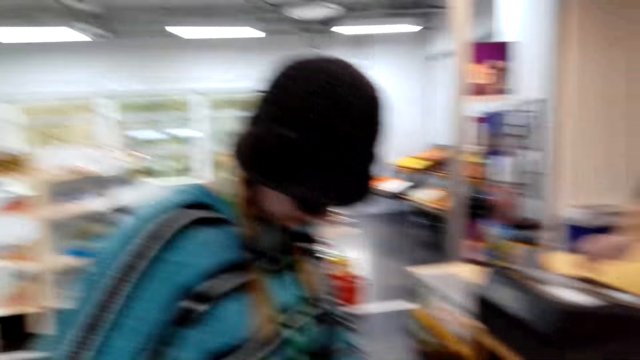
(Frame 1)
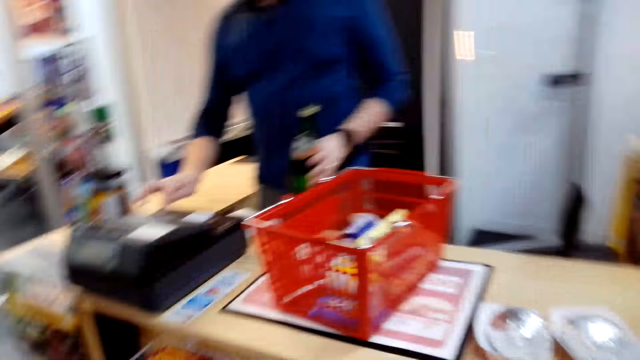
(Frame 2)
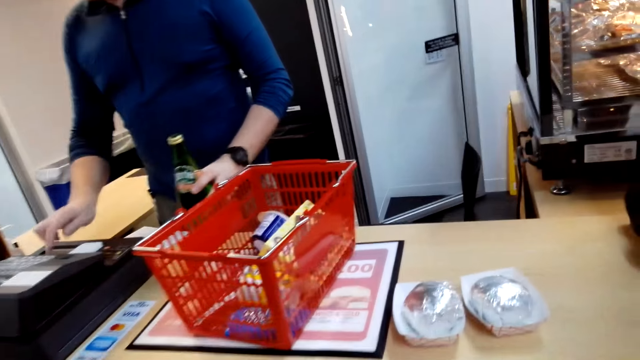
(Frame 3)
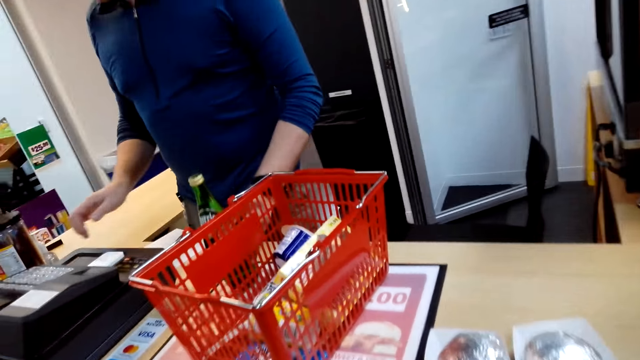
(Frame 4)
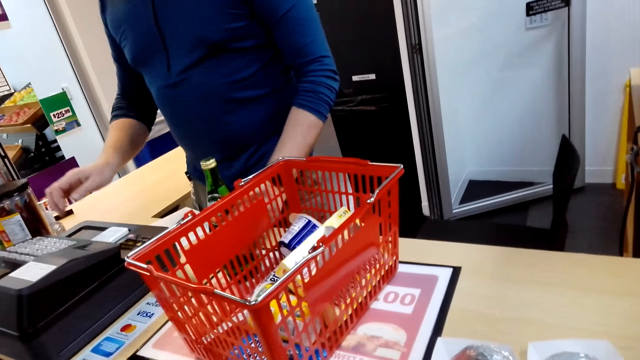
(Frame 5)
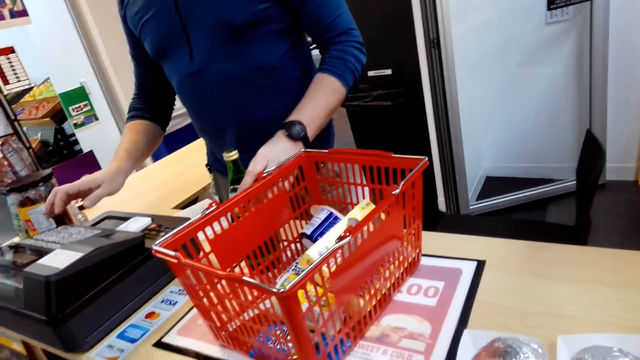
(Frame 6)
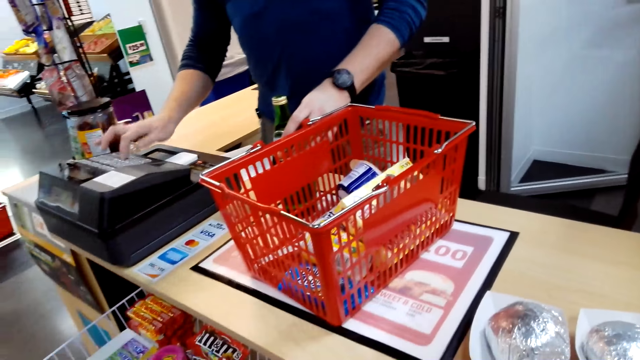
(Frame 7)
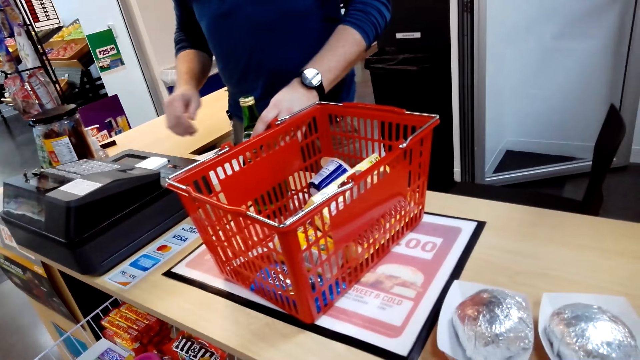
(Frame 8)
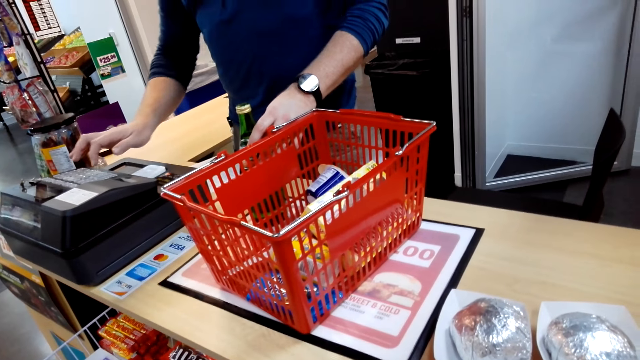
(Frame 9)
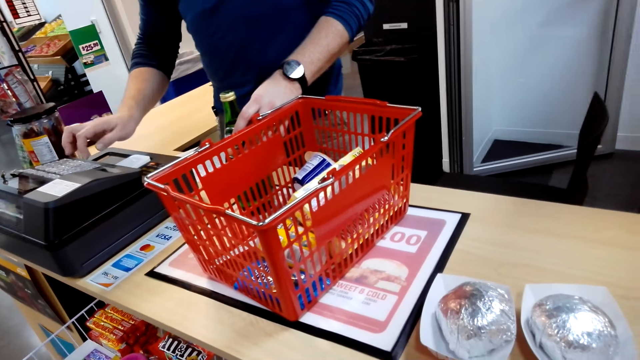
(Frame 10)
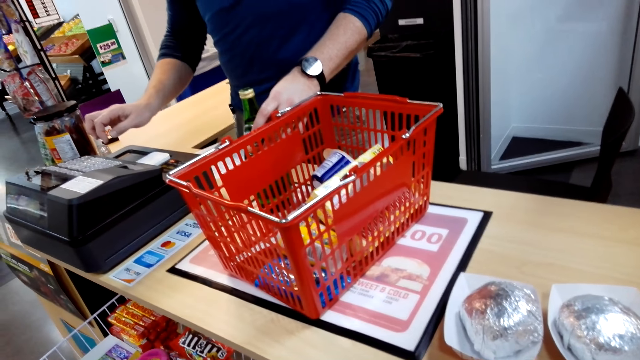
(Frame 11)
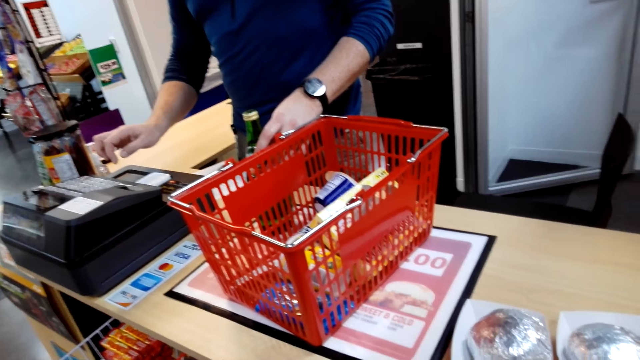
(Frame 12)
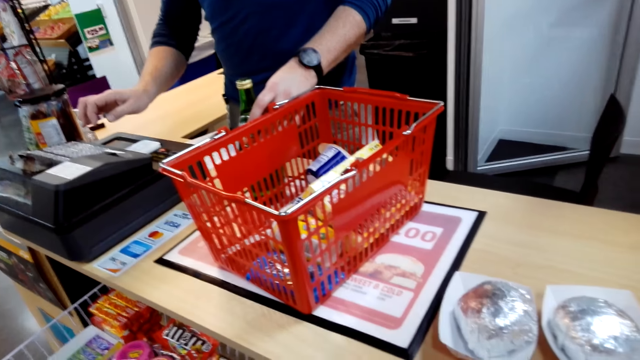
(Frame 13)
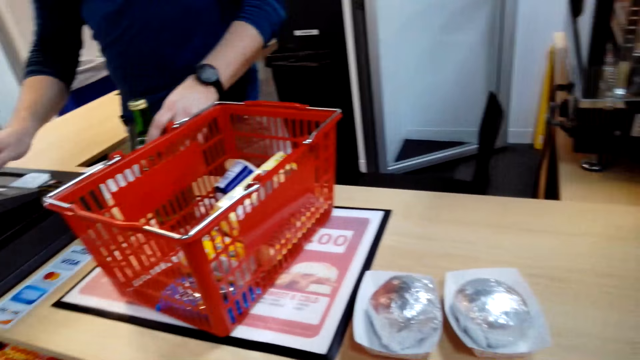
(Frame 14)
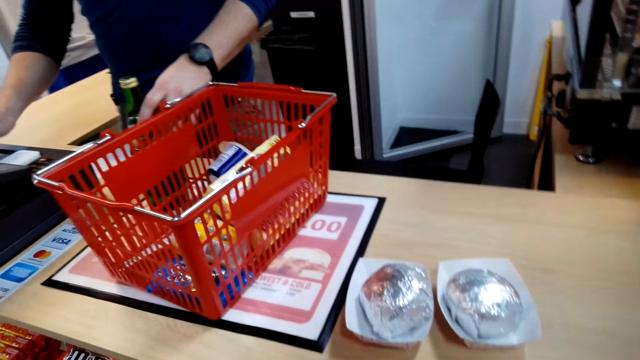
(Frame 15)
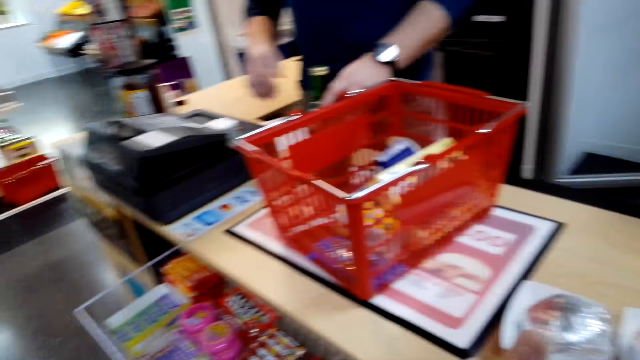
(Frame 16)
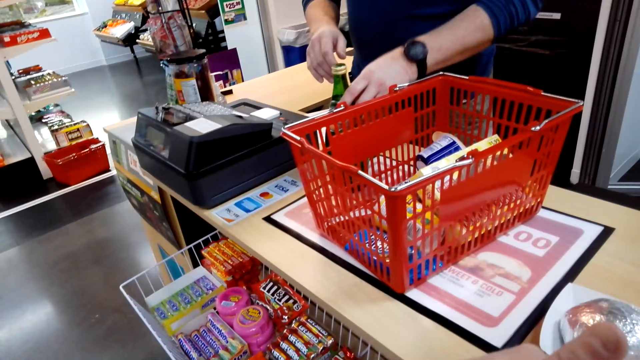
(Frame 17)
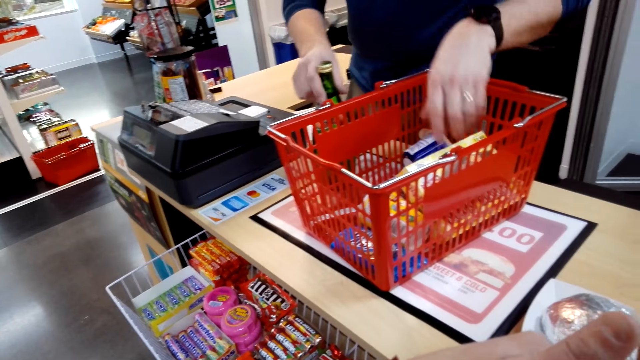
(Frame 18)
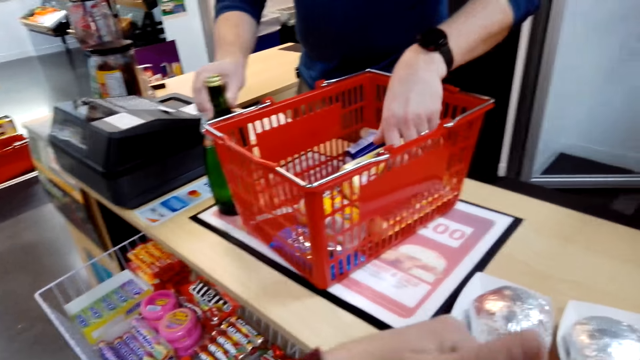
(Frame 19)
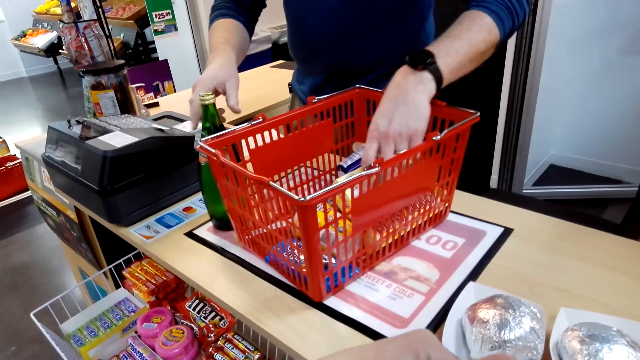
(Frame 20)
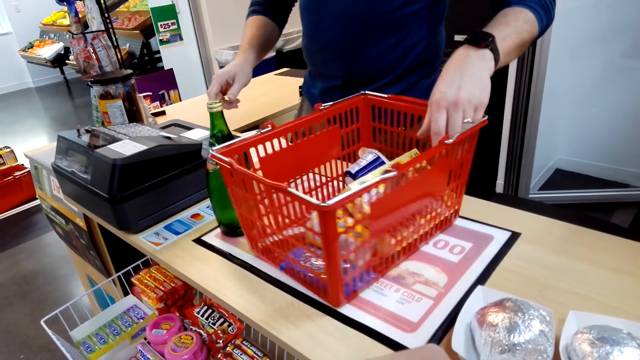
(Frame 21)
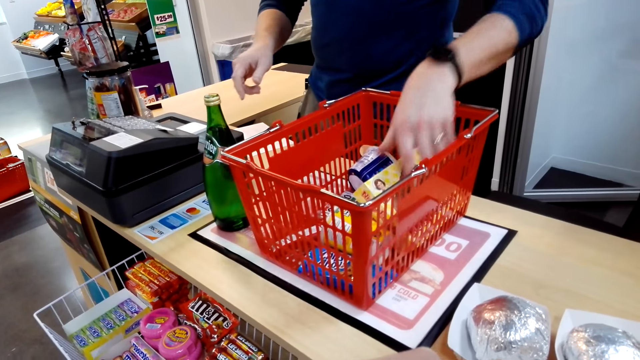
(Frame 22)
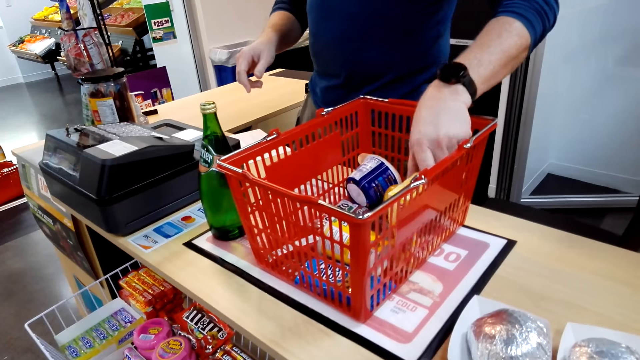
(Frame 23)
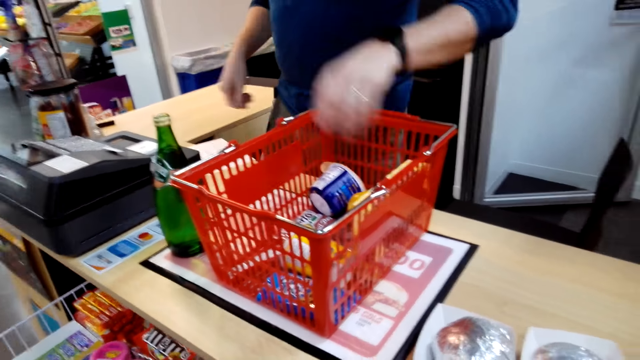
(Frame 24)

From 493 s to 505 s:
A man presses the teller. The man holds the wine bottle. The camera wearer looks at the shopping basket. The man touches in the basket.

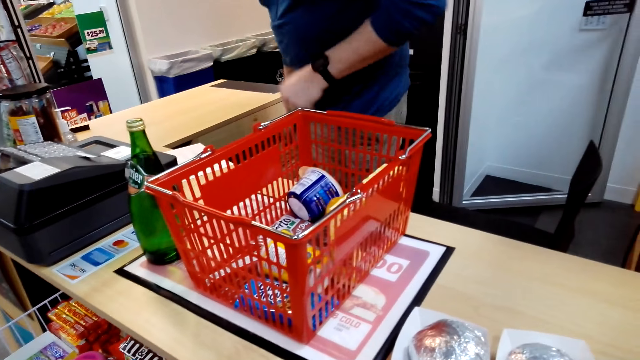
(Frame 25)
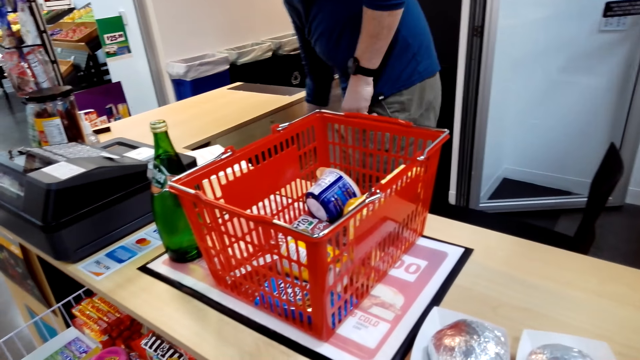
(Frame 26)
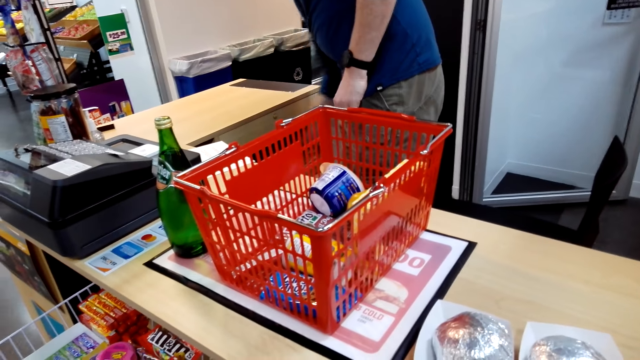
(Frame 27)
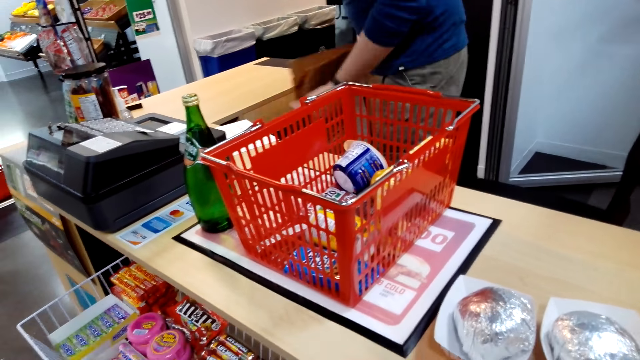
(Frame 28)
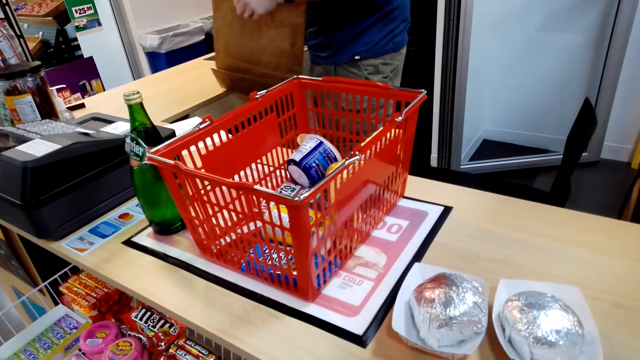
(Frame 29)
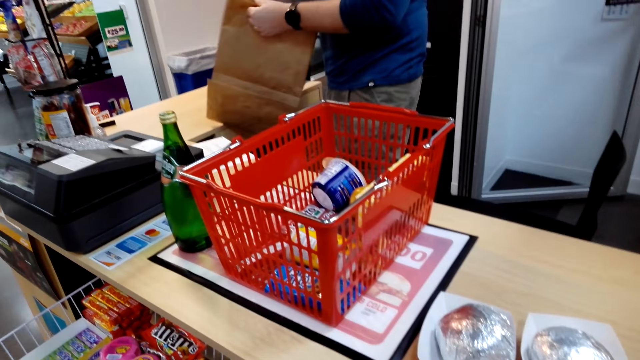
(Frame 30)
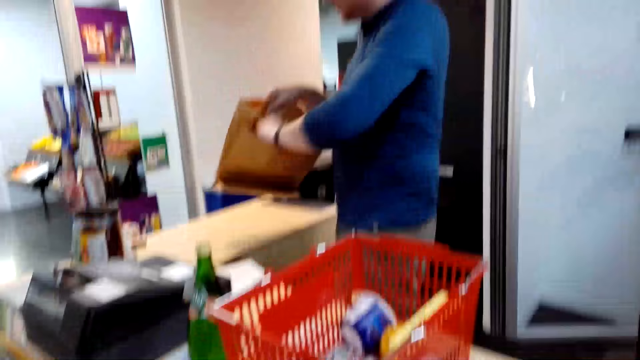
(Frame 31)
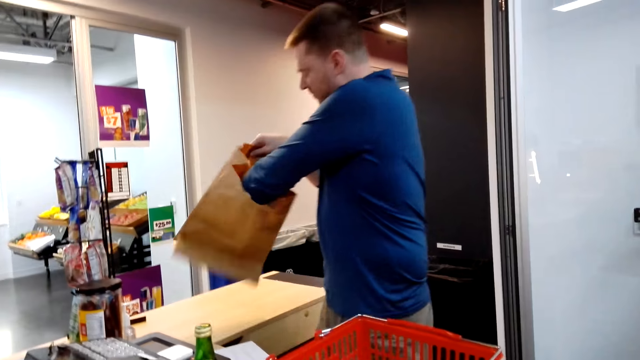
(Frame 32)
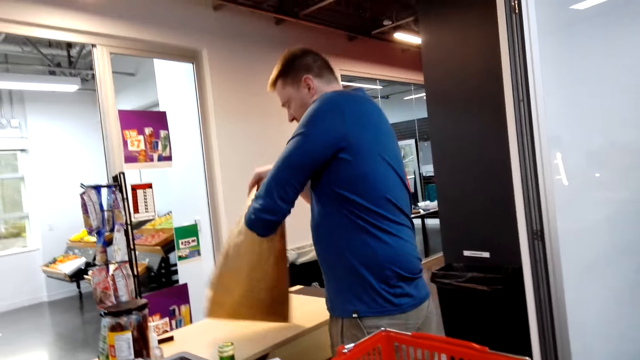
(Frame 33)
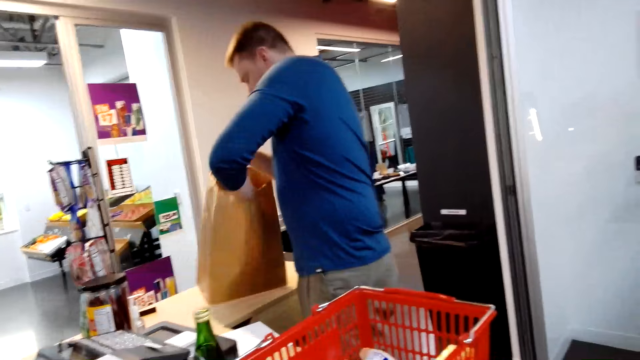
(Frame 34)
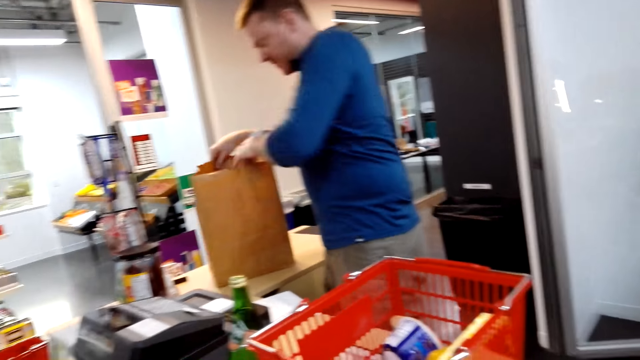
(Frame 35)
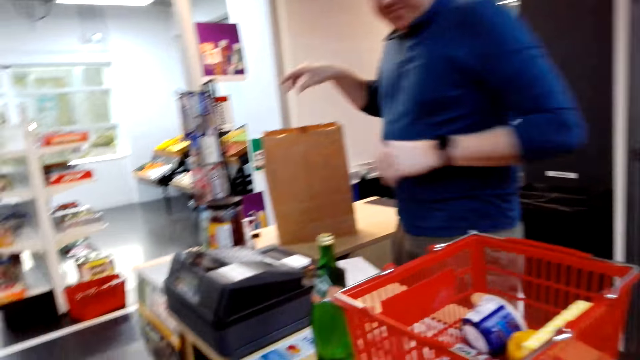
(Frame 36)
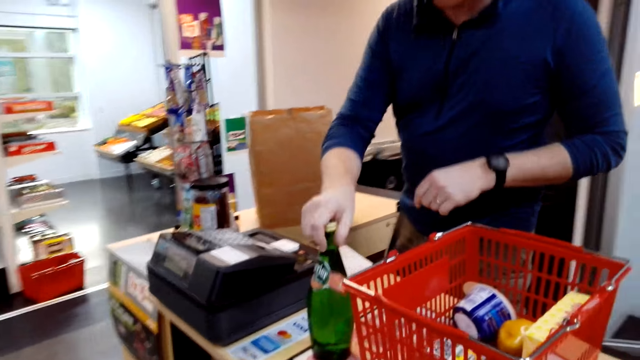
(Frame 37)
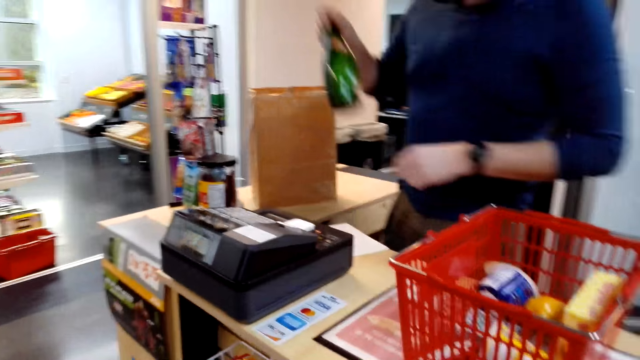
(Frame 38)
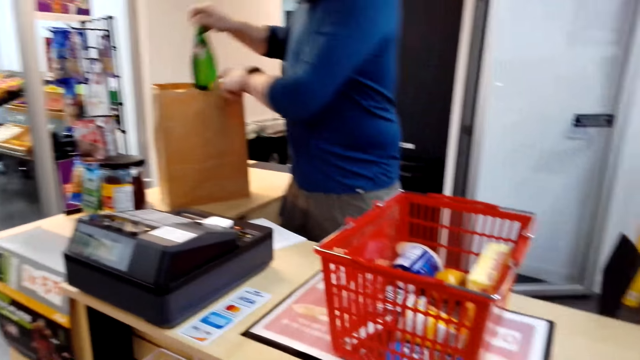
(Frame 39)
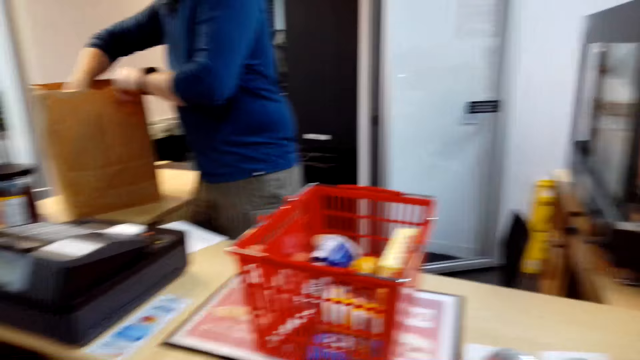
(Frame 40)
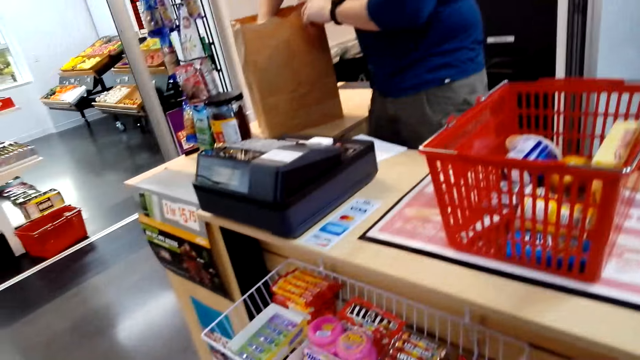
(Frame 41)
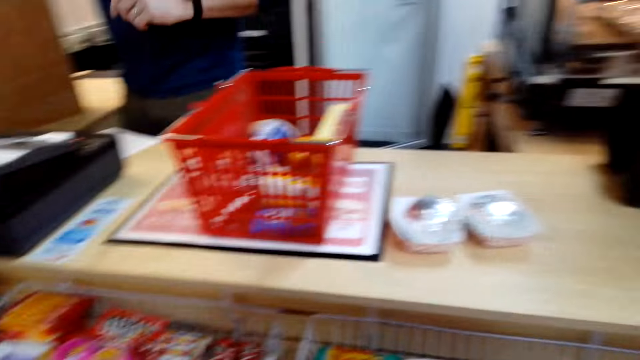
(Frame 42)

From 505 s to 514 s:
A man takes a pocket. The man holds the paper bag. The man opens the pocket. The man puts the paper bag on the table. The man takes a bottle. The man holds the wine bottle. The man puts the bottle in the pocket.
